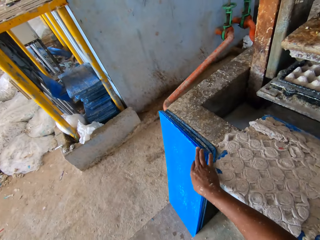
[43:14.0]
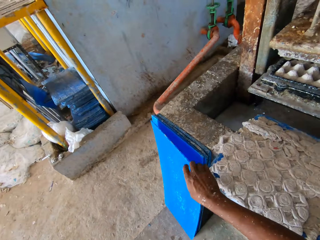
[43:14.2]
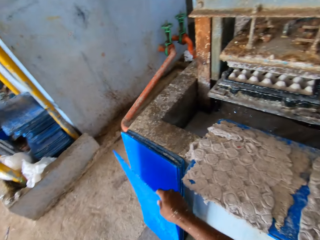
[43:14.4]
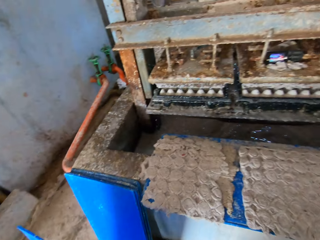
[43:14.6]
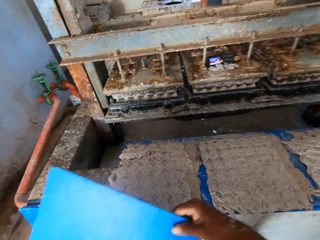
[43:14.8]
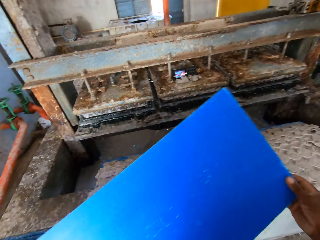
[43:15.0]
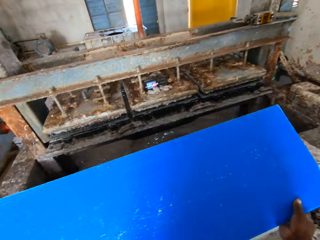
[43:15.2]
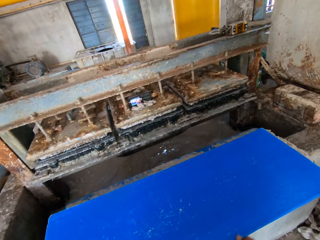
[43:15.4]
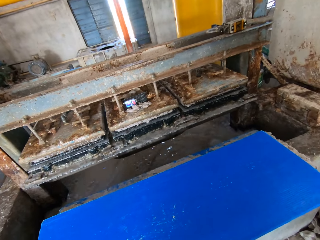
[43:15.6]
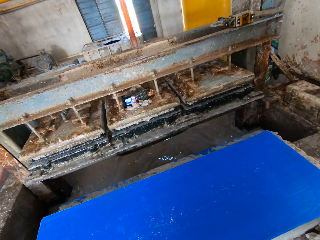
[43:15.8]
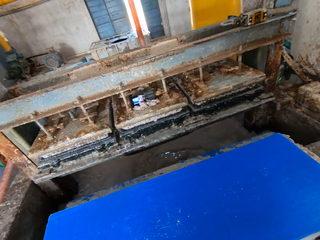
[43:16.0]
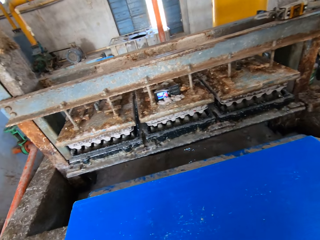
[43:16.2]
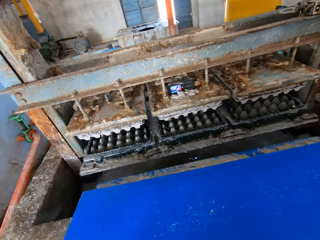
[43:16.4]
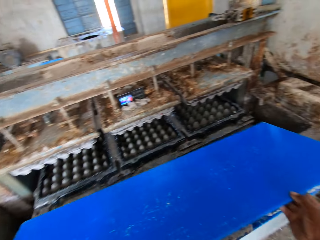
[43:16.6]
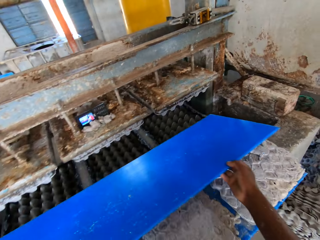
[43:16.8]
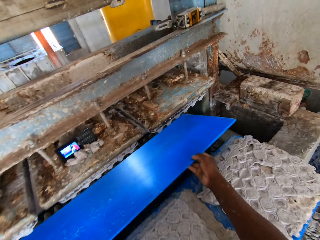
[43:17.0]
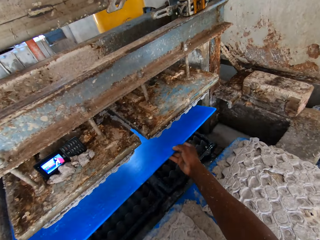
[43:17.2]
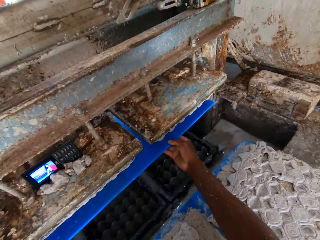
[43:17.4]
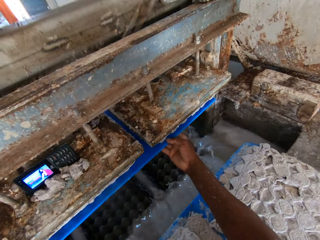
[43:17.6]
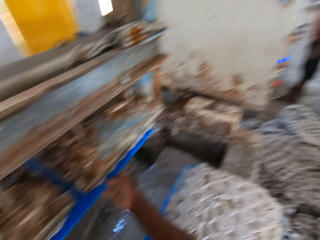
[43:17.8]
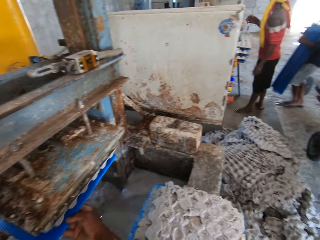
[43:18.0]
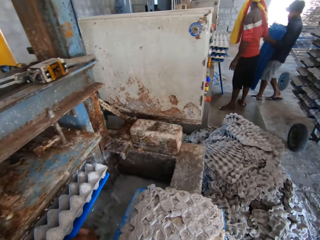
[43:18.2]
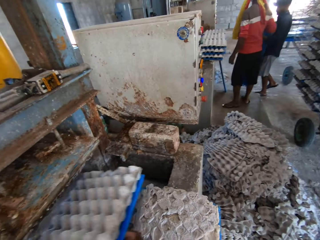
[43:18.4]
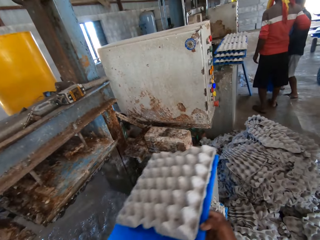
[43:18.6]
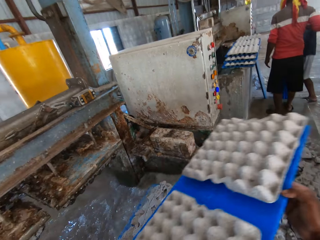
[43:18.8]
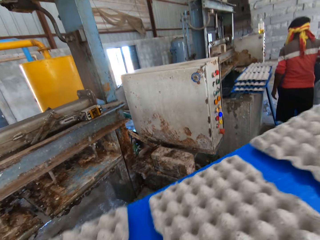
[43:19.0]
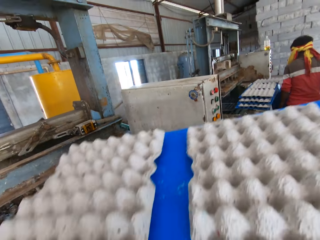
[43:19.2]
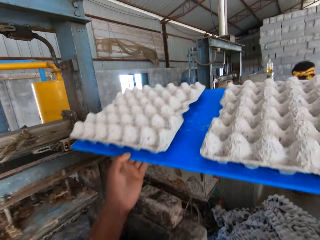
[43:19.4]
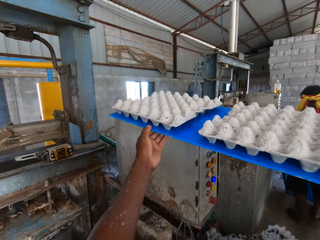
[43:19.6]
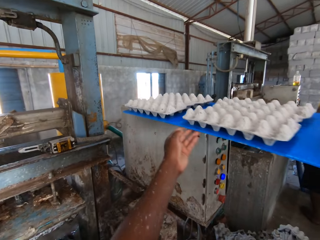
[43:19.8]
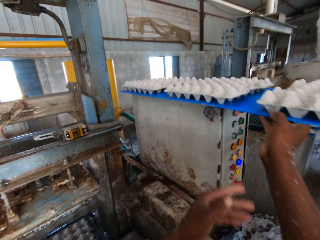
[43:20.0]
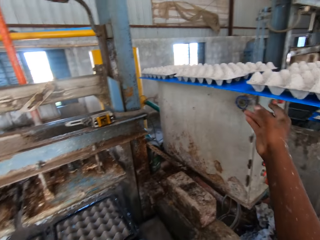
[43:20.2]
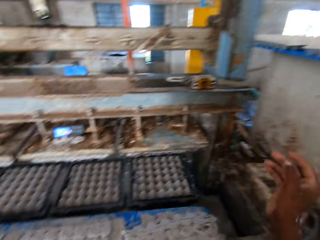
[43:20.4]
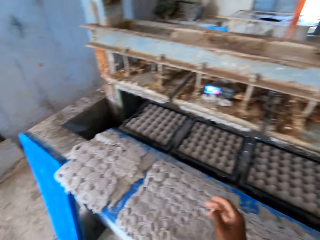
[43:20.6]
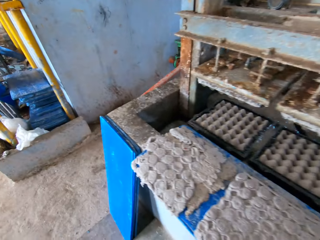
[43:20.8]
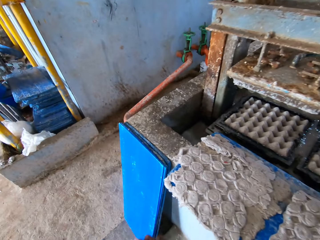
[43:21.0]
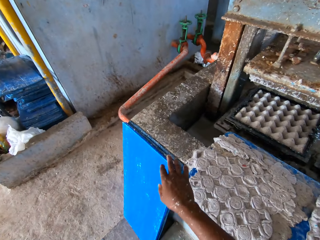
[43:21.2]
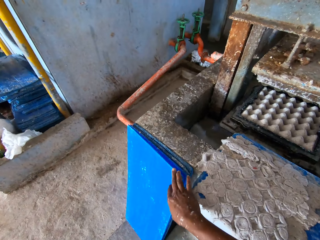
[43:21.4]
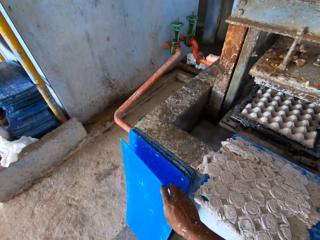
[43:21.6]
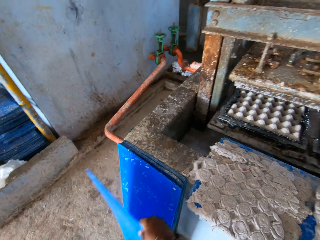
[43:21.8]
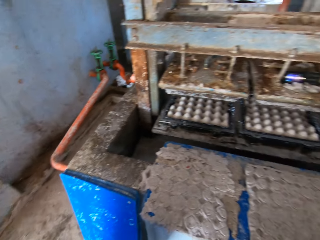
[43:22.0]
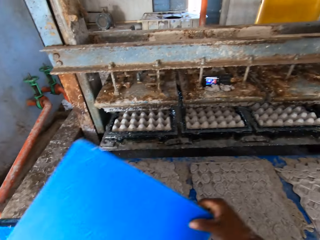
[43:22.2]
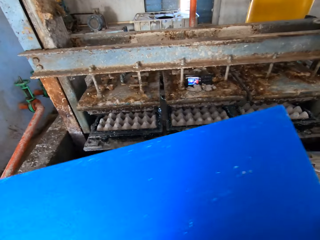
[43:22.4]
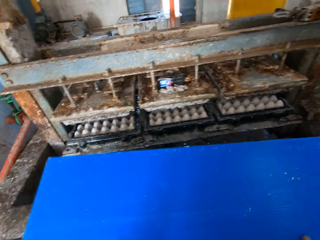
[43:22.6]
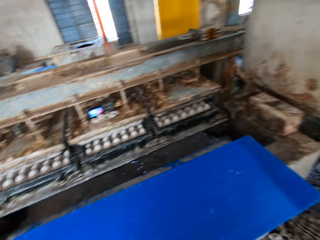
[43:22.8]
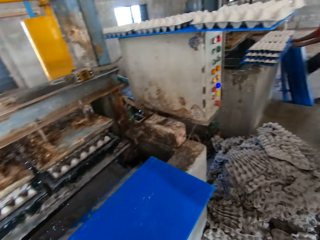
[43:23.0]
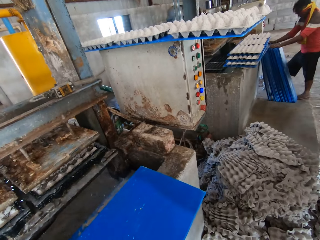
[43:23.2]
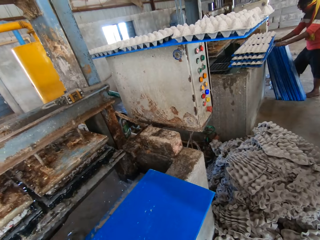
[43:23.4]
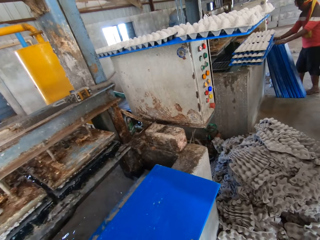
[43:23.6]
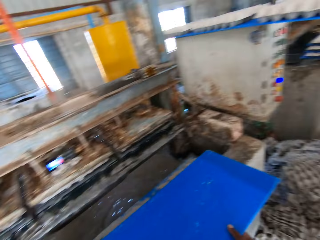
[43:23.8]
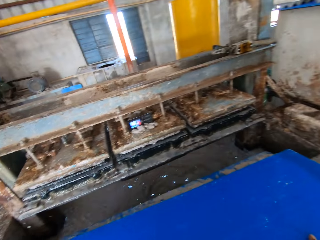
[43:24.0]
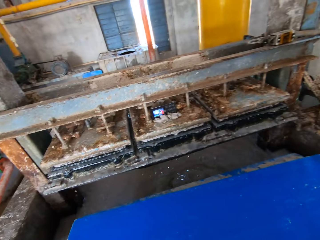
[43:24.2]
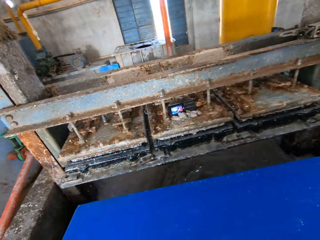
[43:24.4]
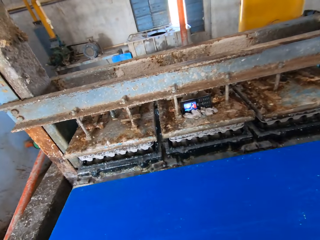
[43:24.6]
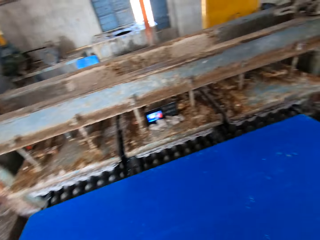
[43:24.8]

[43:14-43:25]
The camera wearer picks up the blue tray from the floor with his right hand. He drops the blue tray on the blue tray on the egg tray machine with both hands. He picks up the blue tray from the blue tray on the egg tray machine with both hands. He places the blue tray under the custom mold of the egg tray machine with both hands. A man carries some blue trays with both hands. The camera wearer removes the blue tray with egg crates from the egg tray machine with both hands. The man drops the blue trays on the floor with both hands. The camera wearer places the blue tray with egg crates on the control box of the egg tray machine with both hands. He picks up the blue tray from the floor with his right hand. He drops the blue tray on the blue tray on the egg tray machine with both hands. Another man arranges the blue trays on the floor with both hands.

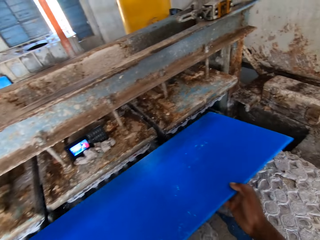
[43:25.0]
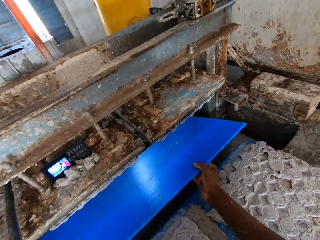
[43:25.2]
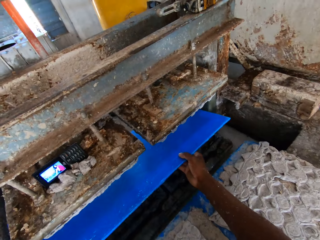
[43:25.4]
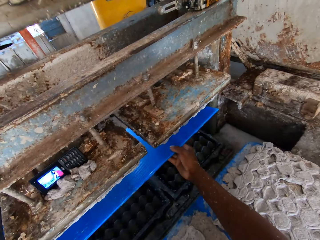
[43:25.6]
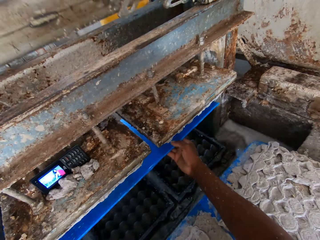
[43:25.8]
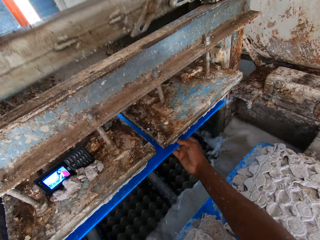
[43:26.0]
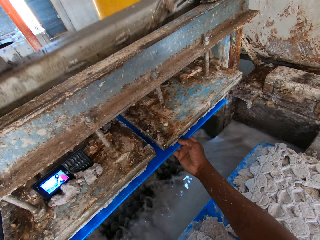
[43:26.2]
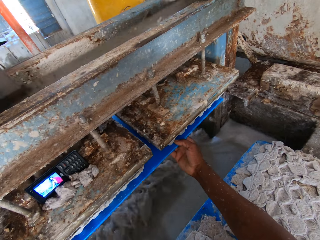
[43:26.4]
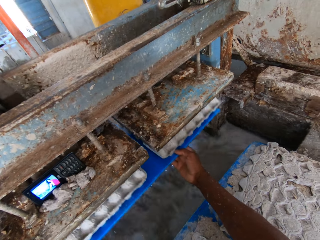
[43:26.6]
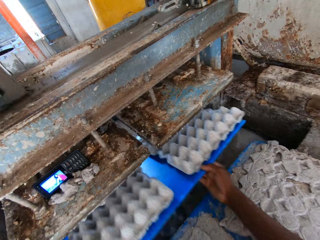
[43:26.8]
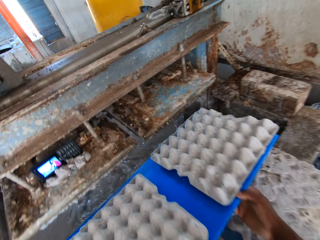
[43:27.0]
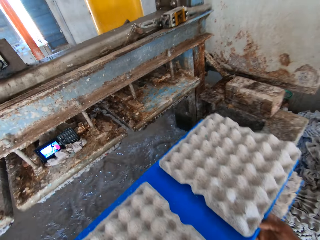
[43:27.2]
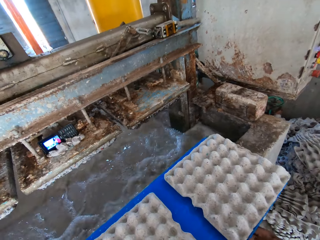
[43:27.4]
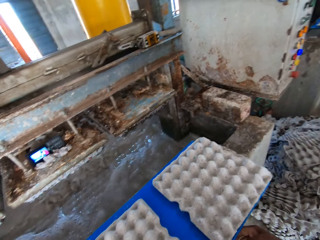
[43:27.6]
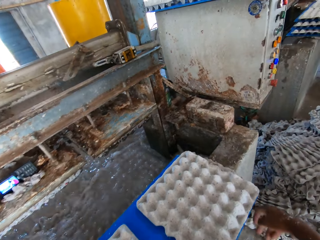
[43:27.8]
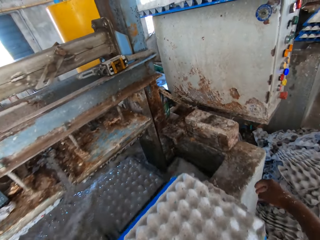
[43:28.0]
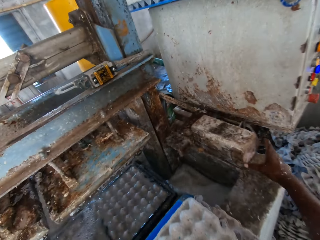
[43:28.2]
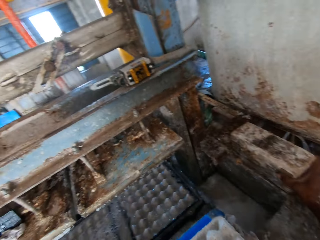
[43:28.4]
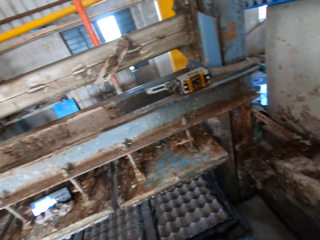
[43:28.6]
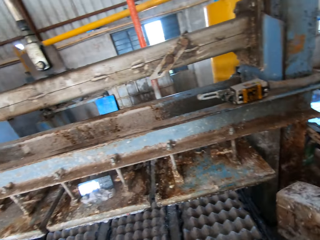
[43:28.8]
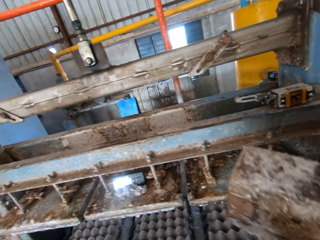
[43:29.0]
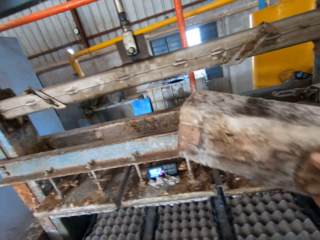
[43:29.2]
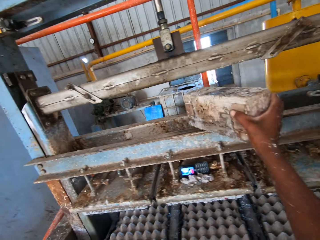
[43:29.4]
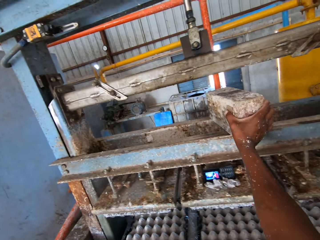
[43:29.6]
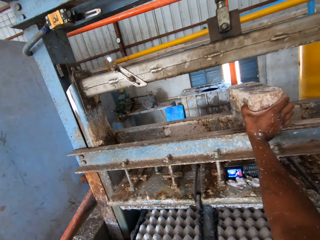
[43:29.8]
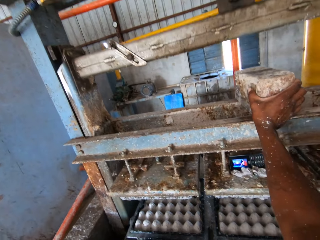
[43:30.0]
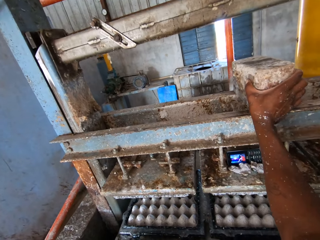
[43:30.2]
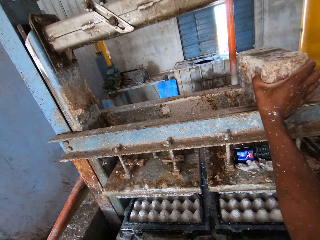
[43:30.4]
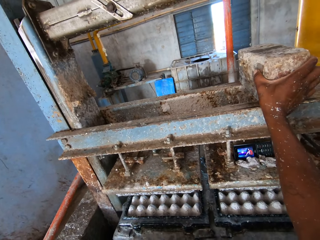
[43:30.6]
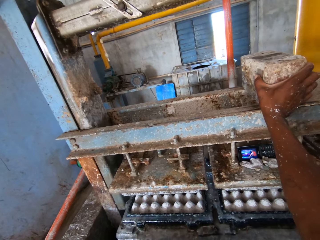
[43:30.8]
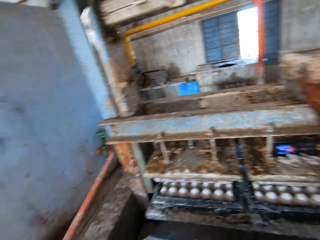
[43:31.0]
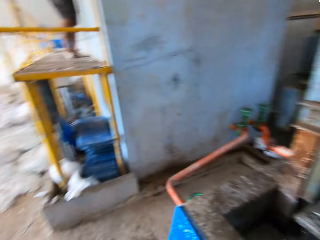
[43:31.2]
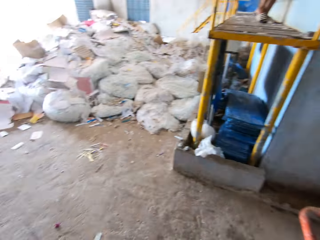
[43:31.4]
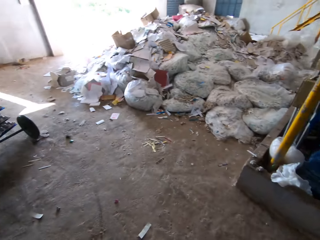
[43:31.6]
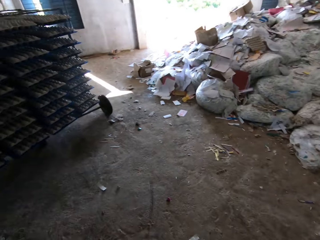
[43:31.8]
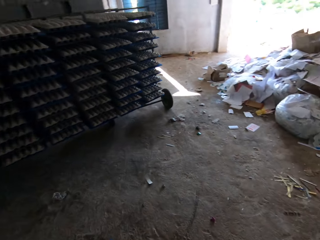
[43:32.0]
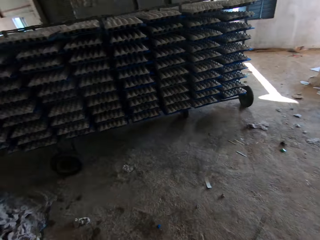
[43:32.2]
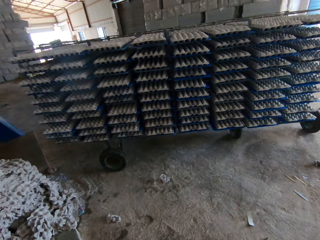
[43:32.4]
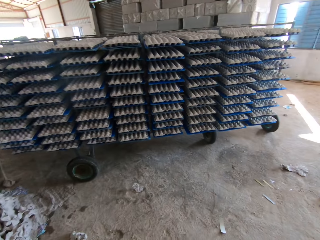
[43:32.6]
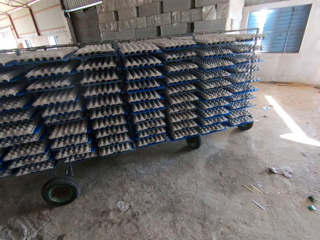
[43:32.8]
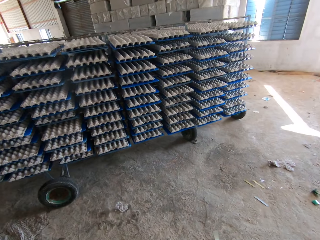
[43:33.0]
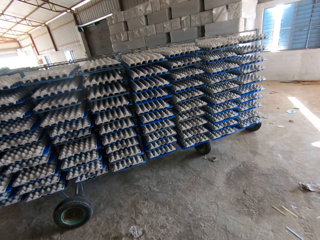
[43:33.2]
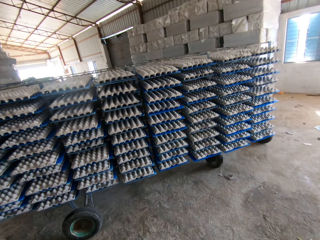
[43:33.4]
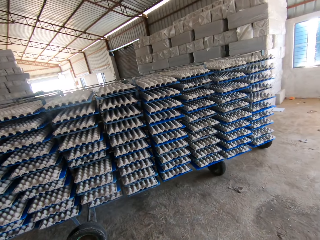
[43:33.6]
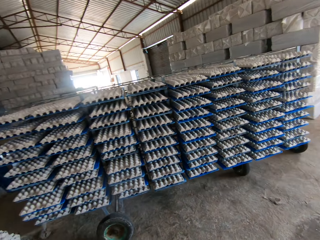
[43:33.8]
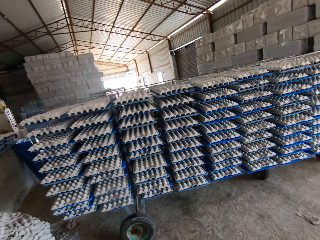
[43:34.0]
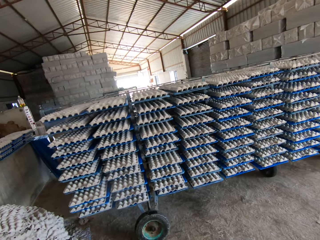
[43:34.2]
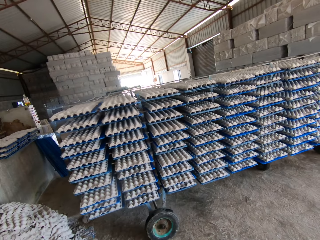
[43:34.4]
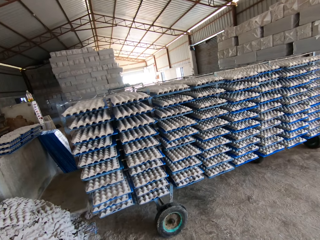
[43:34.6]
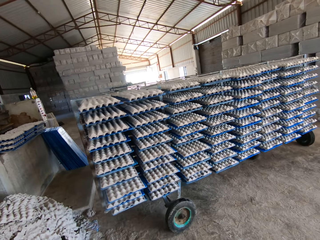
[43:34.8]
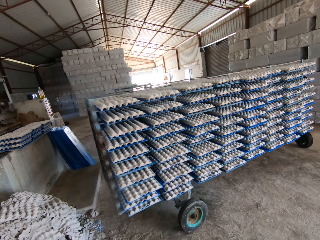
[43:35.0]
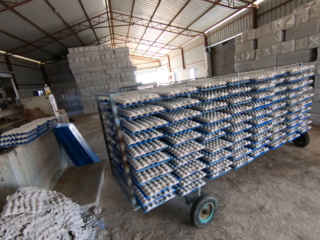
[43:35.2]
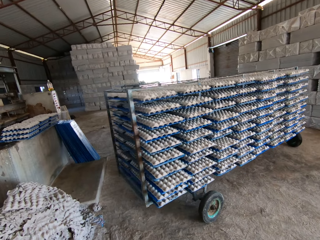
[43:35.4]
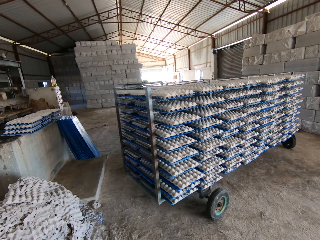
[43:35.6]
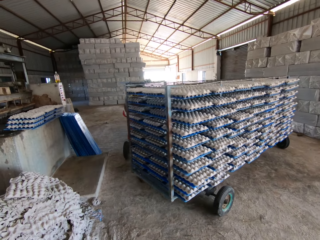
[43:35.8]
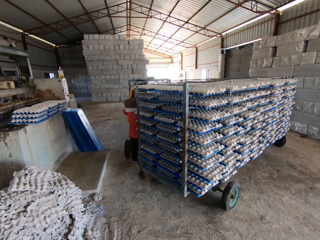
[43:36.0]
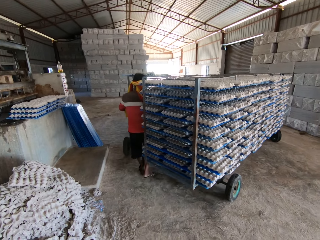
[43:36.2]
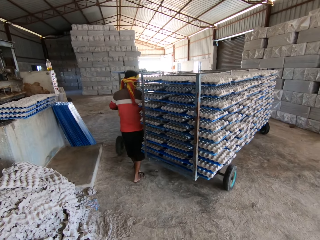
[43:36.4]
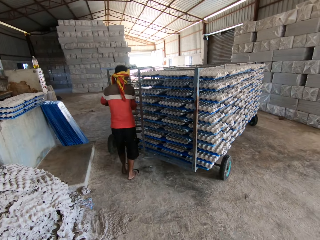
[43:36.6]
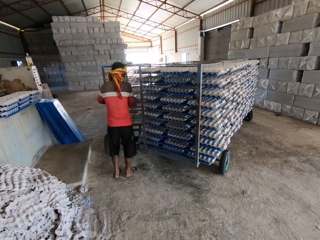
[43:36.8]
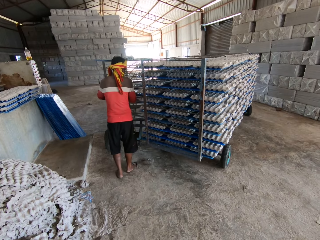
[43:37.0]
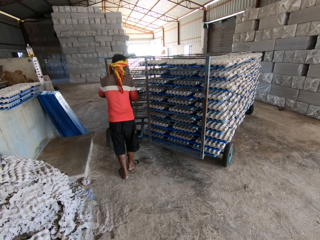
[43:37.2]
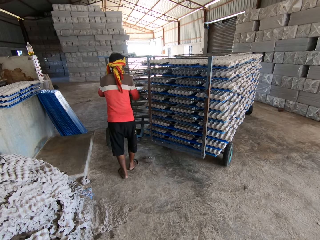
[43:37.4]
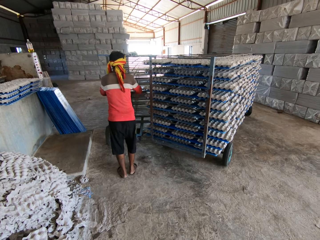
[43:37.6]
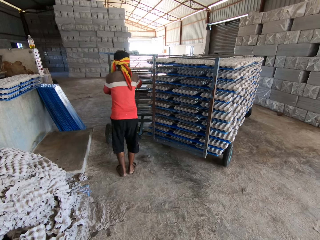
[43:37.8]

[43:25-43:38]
The camera wearer places the blue tray under the custom mold of the egg tray machine with both hands. He removes the blue tray with egg crates from the egg tray machine with both hands. He drops the blue tray with egg crates on the blue tray on the egg tray machine with both hands. He picks up a brick from the egg tray machine with his right hand. He moves a stone. He places the brick under the pulley of the egg tray machine with his right hand. He looks around. A man rolls the rack of egg trays with both hands. The camera wearer walks around the factory. Another man rolls an empty rack with both hands.
